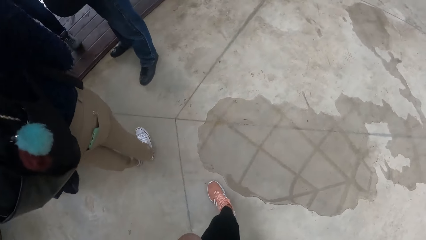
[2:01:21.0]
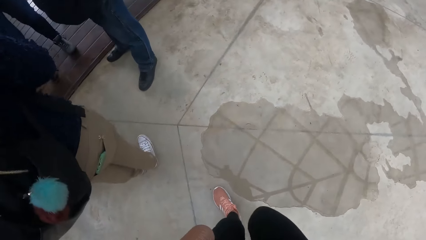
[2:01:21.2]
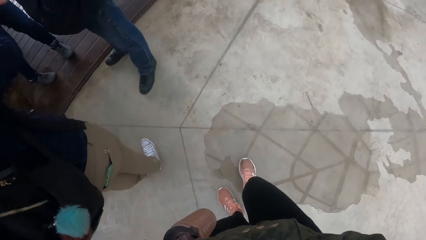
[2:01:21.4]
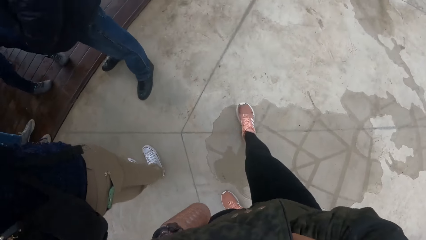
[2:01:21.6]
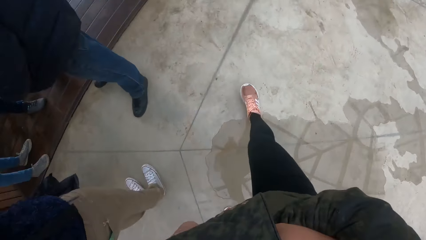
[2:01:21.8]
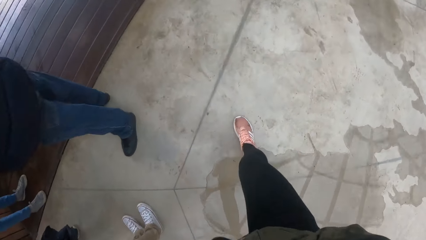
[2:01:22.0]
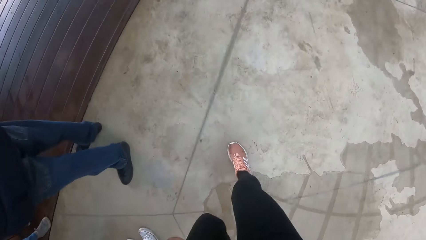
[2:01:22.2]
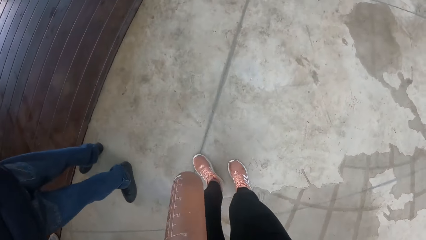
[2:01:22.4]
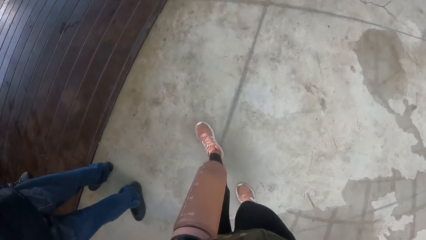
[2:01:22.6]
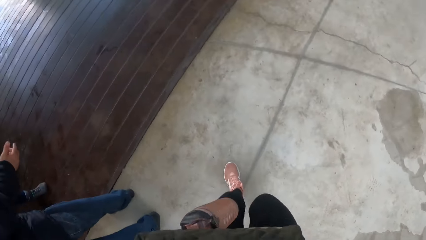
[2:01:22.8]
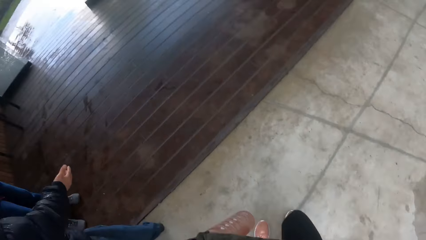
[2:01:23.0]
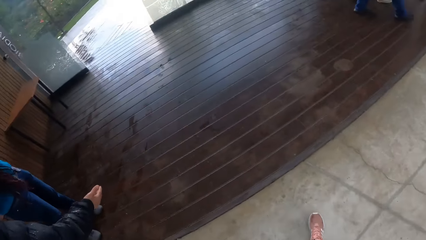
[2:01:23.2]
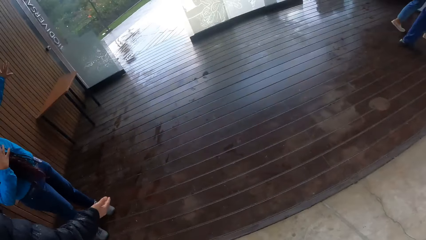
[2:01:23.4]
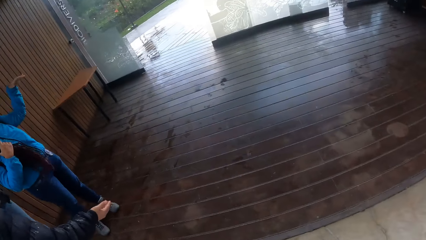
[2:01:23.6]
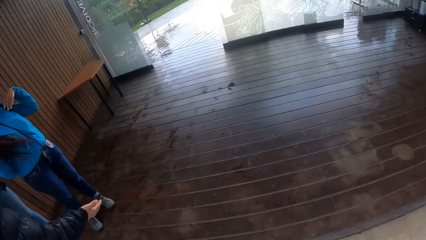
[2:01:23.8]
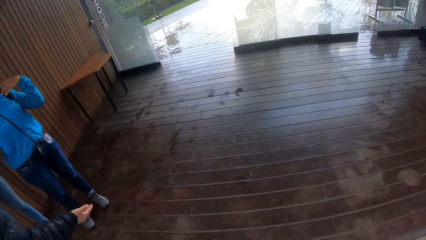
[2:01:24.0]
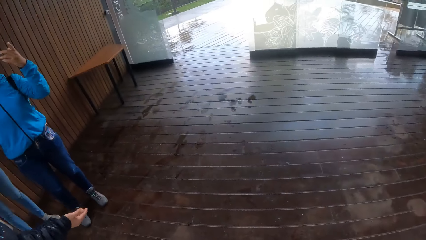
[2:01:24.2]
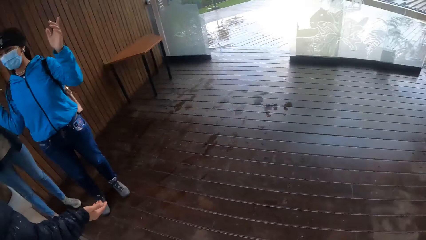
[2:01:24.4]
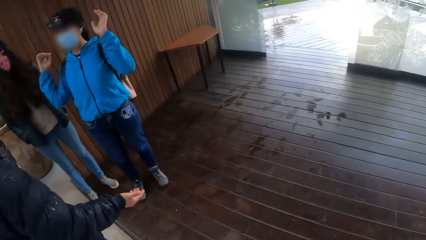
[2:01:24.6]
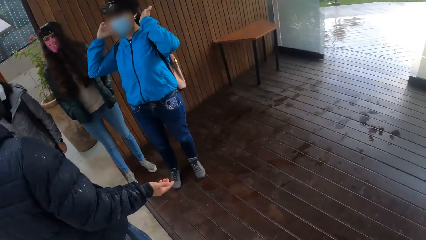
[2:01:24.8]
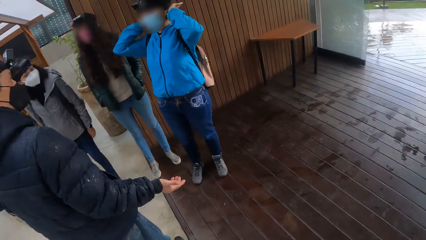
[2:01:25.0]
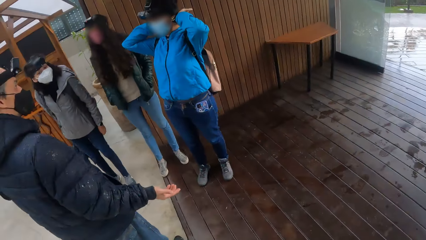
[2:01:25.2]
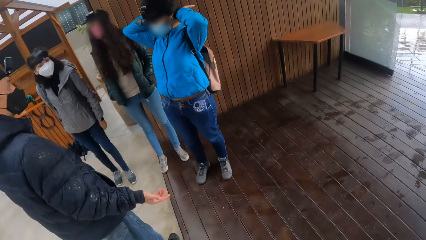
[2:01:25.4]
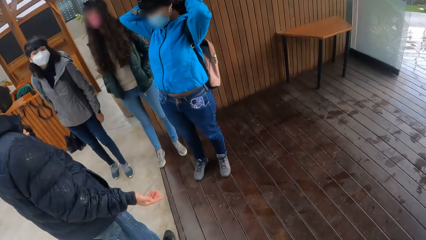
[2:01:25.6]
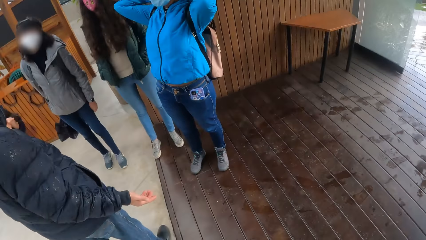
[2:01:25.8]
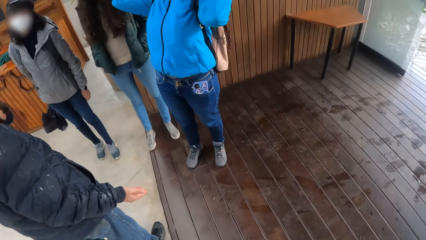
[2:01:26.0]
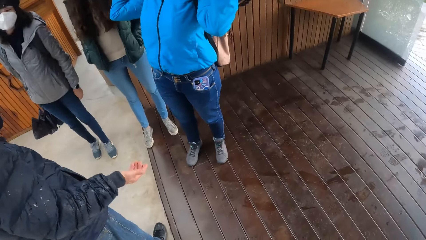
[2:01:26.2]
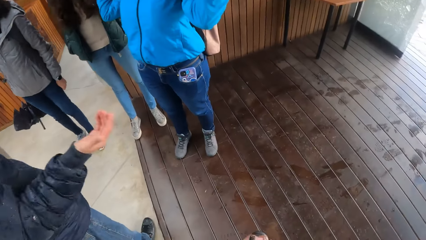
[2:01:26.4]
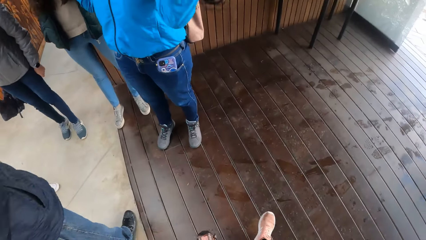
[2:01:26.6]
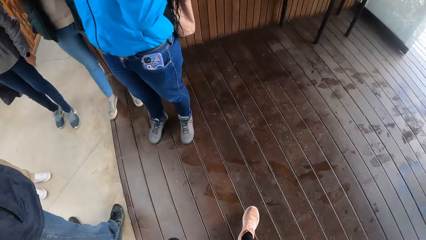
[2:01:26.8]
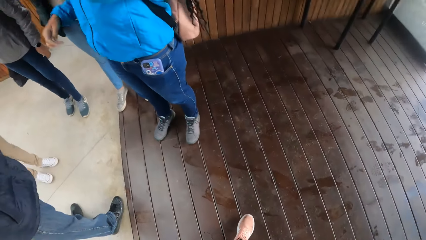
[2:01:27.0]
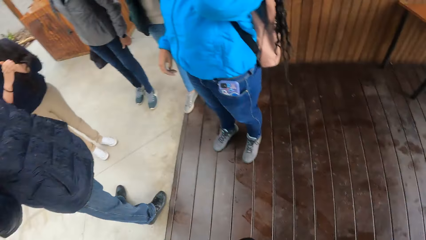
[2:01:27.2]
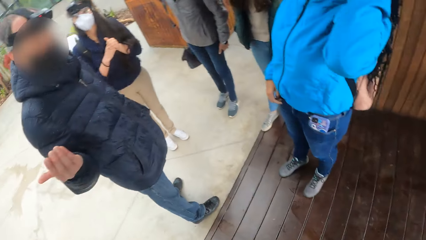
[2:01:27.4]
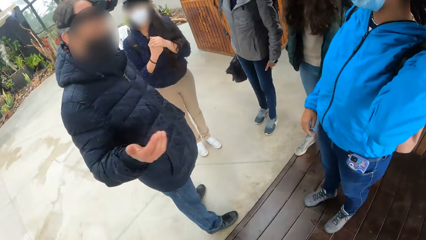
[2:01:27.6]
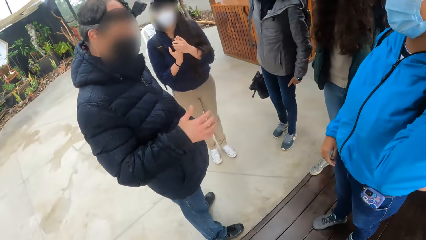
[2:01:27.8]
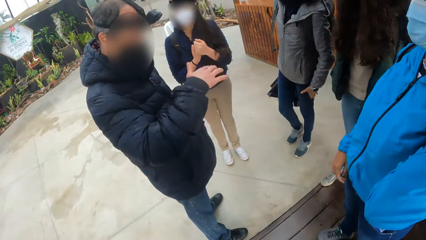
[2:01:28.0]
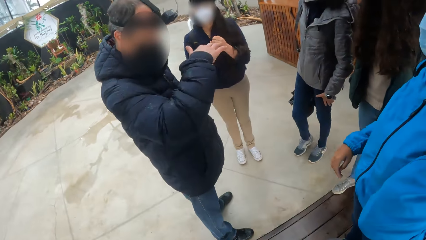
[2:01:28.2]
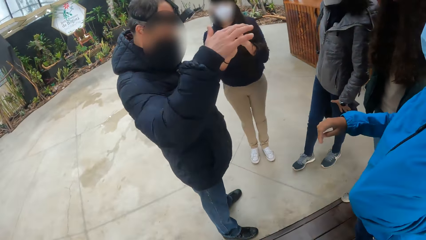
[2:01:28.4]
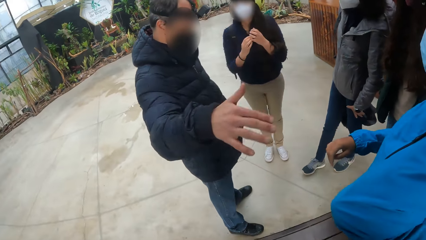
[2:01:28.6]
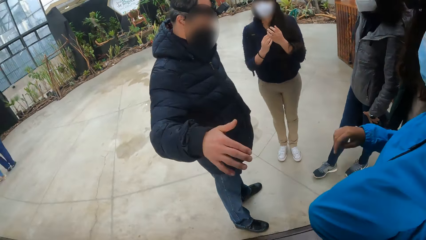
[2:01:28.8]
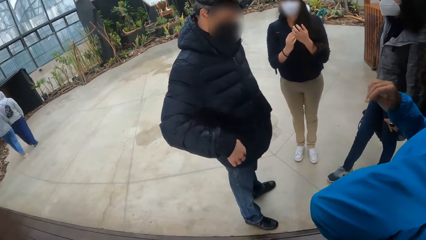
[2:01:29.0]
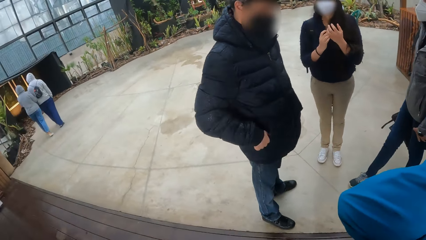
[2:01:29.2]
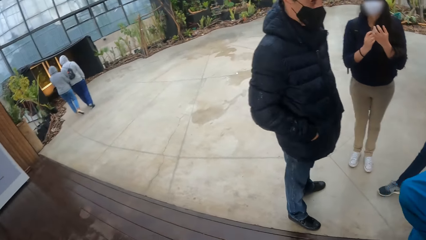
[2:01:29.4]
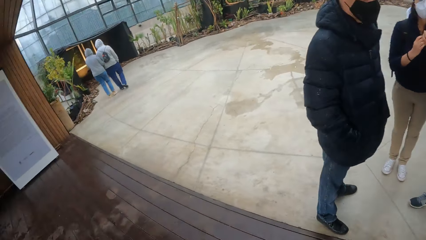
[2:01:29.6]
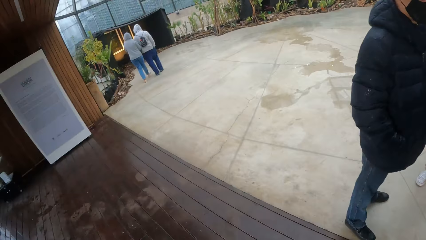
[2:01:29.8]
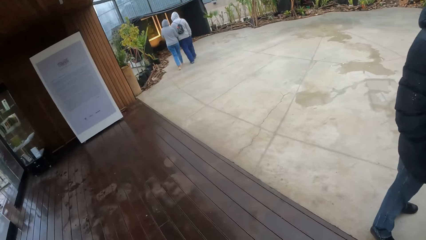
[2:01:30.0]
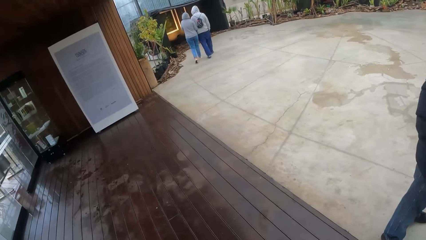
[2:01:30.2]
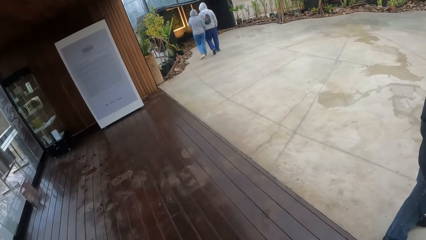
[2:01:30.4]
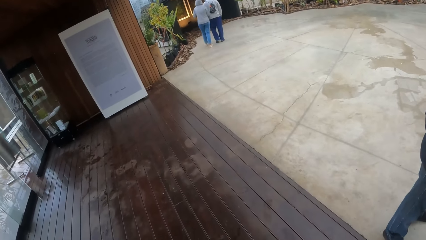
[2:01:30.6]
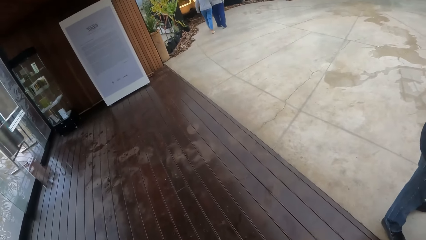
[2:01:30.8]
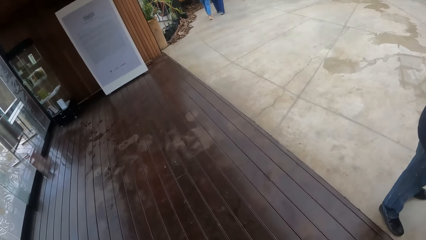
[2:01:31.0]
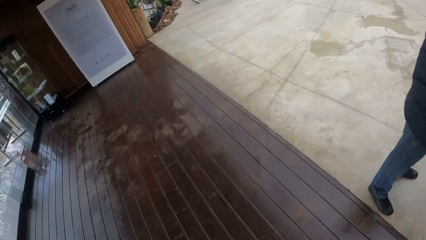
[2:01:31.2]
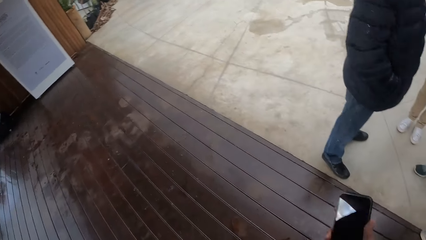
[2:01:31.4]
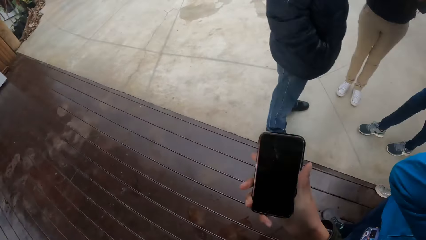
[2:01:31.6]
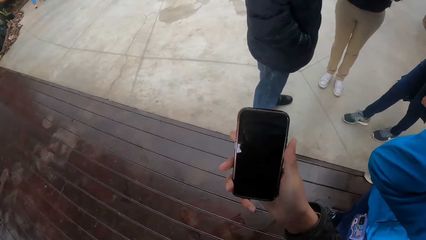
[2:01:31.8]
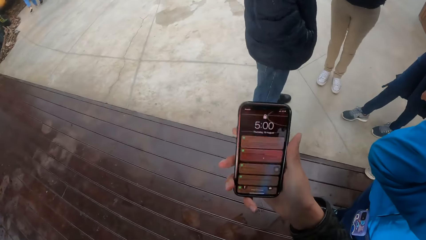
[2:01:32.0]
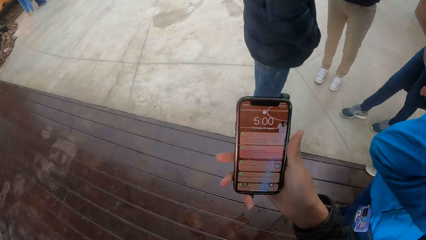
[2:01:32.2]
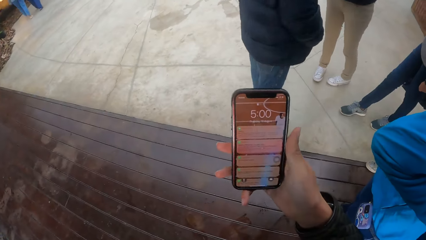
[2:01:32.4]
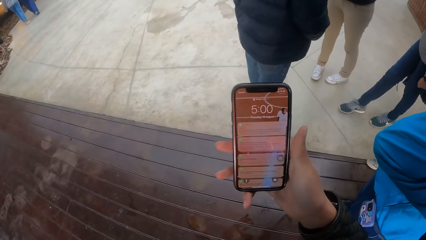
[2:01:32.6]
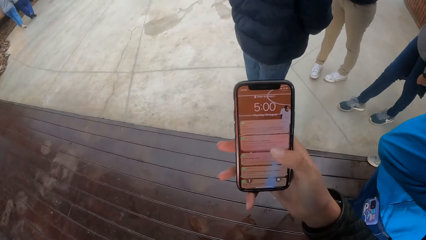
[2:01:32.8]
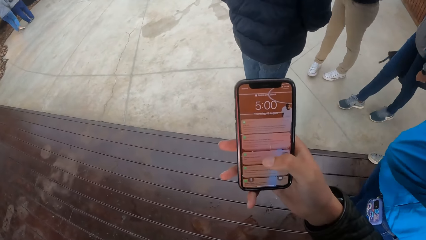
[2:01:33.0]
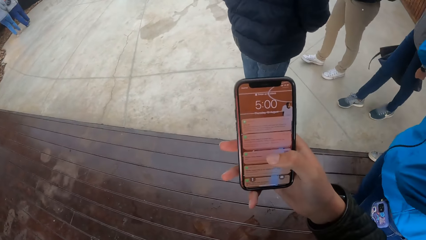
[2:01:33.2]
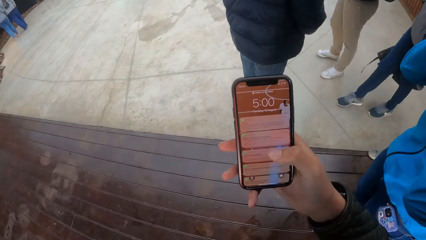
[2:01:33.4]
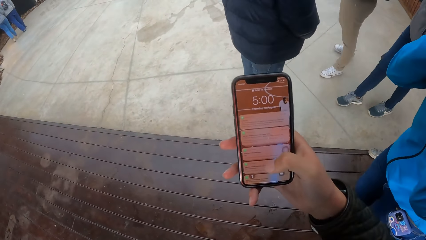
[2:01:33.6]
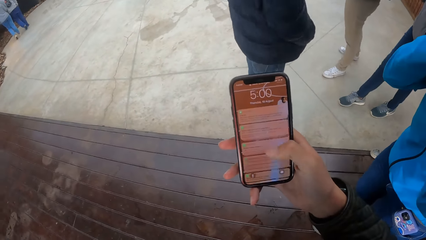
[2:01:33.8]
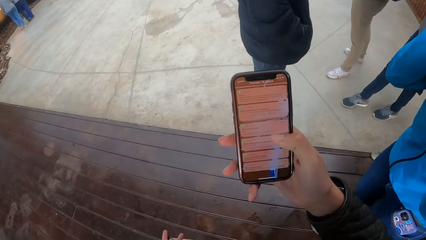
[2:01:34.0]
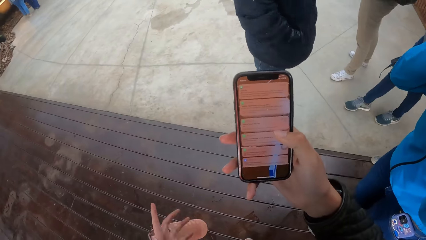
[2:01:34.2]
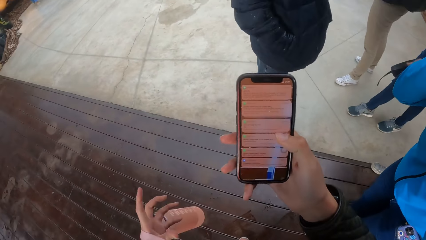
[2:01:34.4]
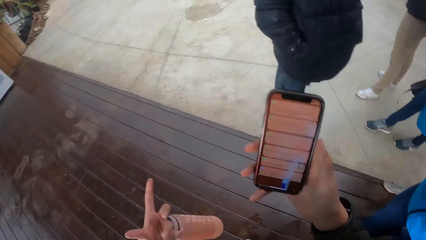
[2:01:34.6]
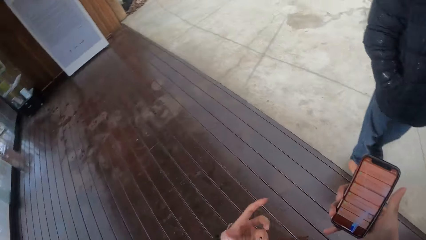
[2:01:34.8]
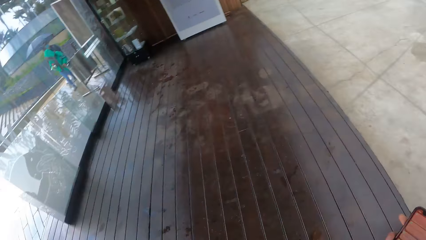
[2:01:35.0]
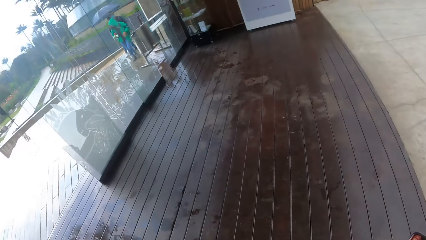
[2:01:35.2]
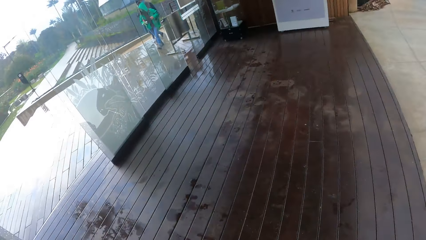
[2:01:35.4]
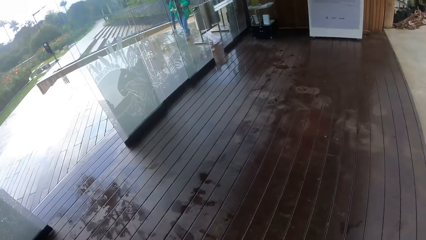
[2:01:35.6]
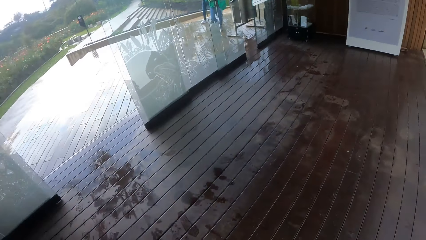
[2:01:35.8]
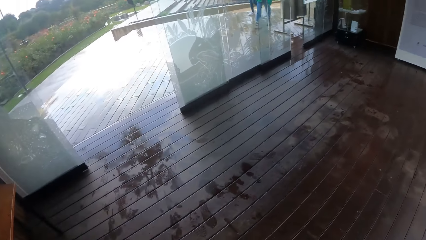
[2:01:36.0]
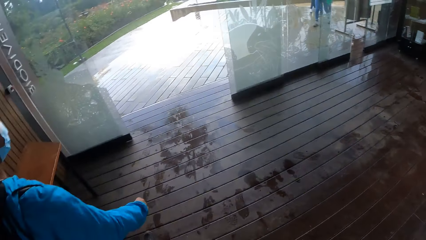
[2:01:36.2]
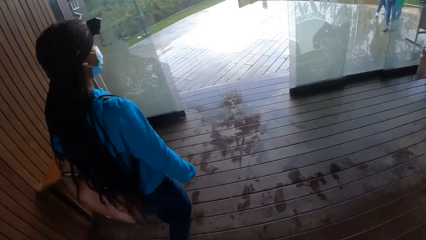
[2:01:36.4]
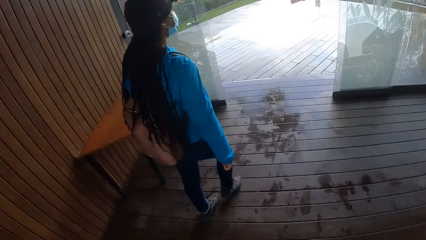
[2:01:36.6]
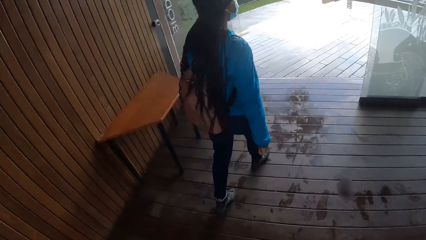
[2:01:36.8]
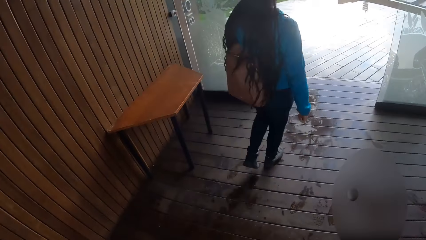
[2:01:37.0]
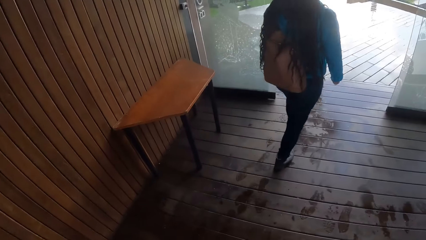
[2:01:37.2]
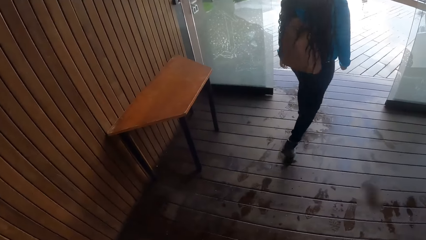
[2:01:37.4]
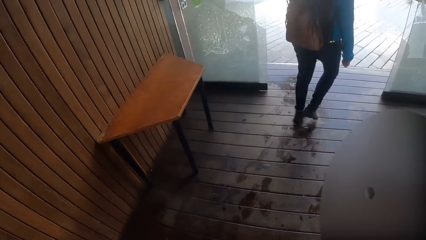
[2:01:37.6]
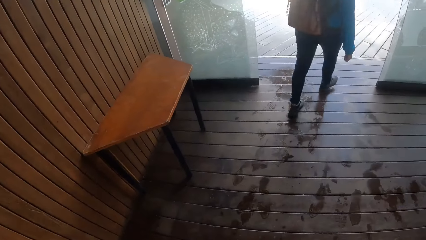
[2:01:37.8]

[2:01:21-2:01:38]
The girl touches her hair with both hands. Another girl touches both hands together. The camera wearer looks around. She holds a phone in her right hand. She looks at the phone. She scrolls the phone. She looks around.
